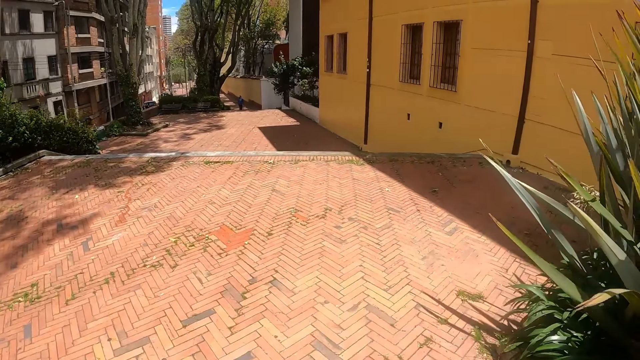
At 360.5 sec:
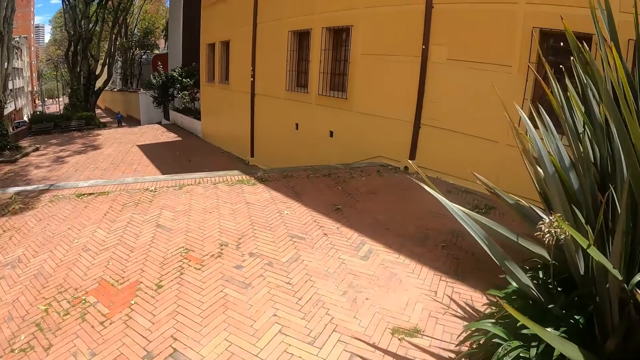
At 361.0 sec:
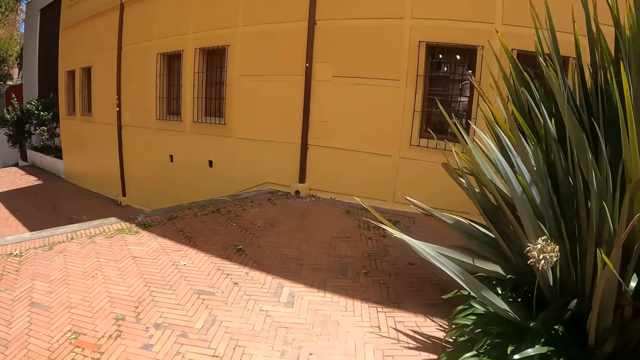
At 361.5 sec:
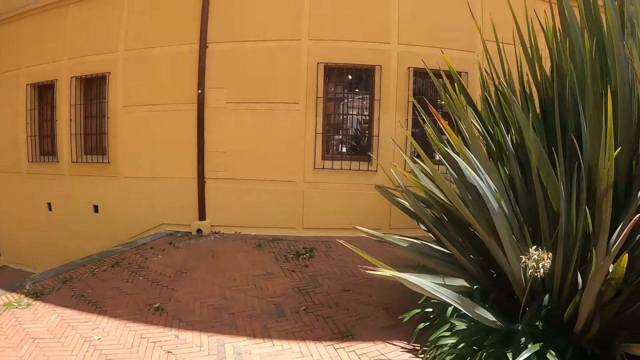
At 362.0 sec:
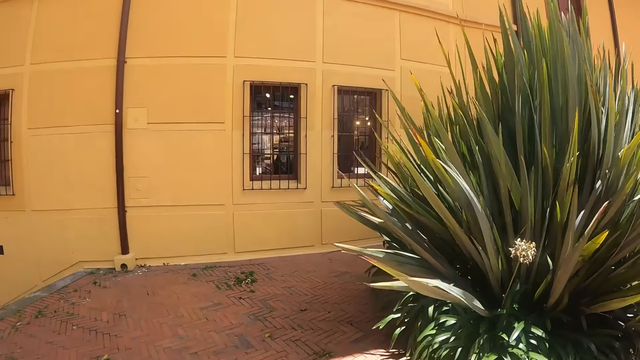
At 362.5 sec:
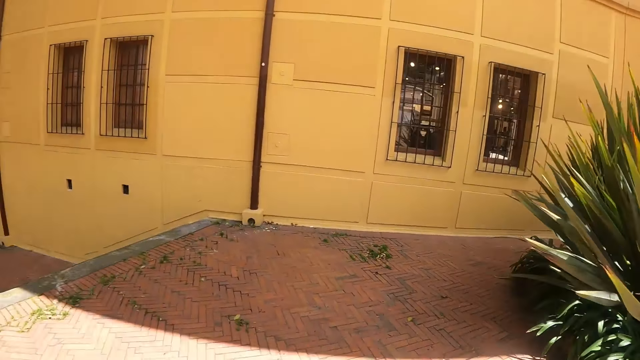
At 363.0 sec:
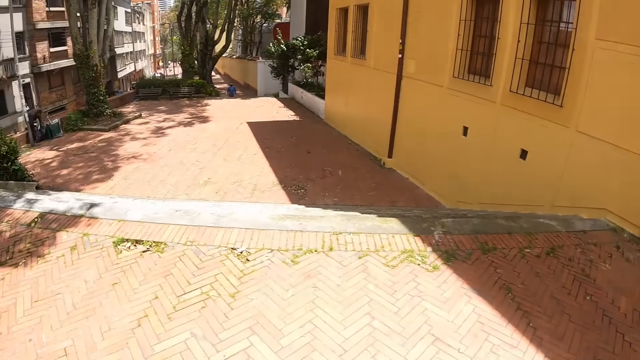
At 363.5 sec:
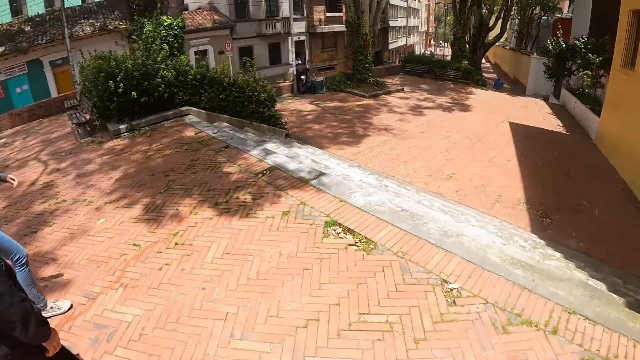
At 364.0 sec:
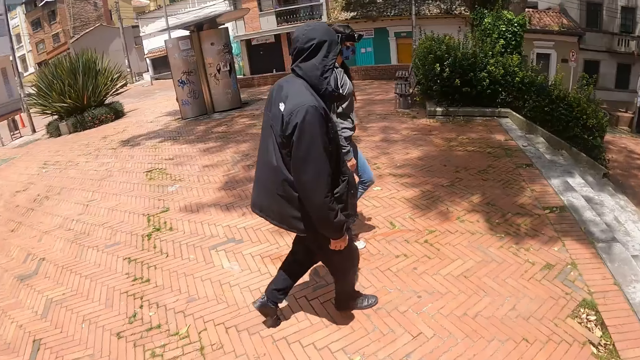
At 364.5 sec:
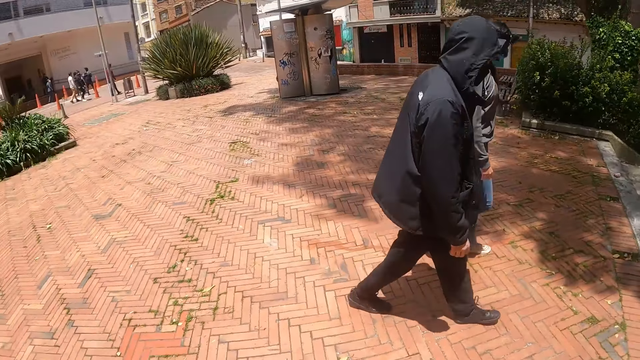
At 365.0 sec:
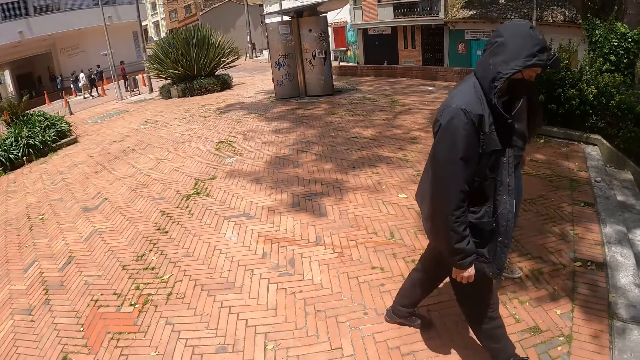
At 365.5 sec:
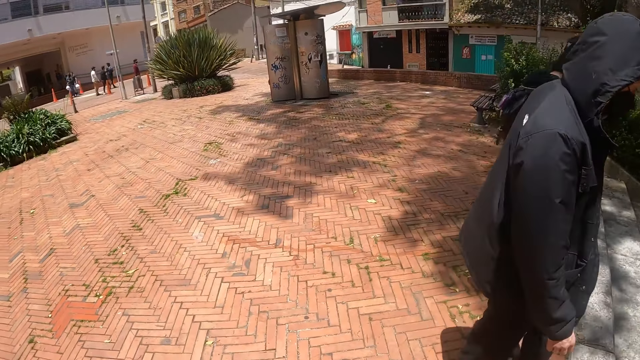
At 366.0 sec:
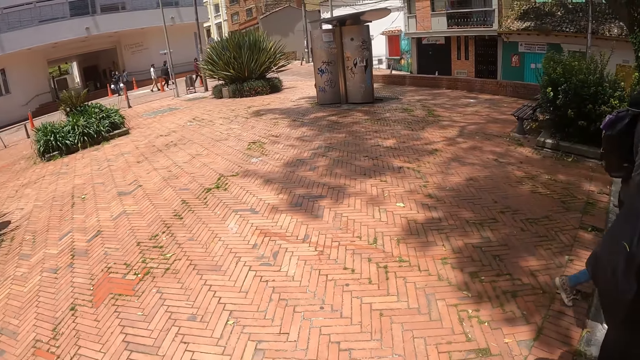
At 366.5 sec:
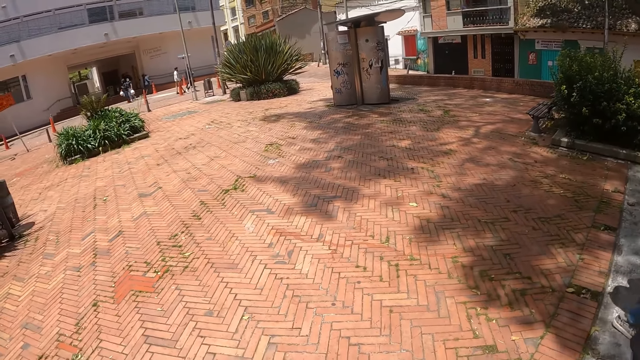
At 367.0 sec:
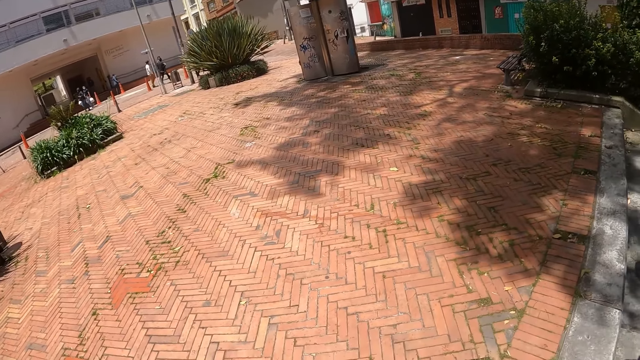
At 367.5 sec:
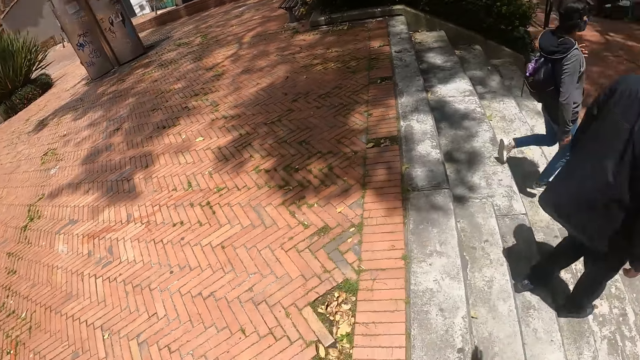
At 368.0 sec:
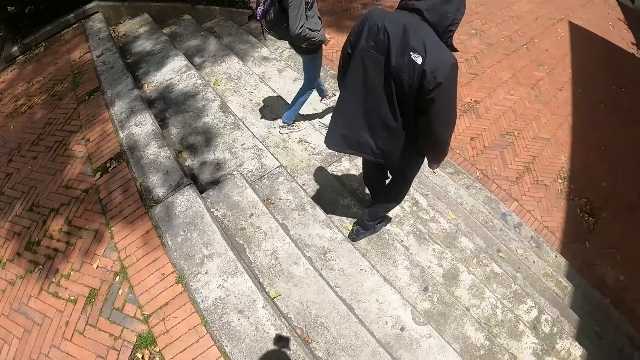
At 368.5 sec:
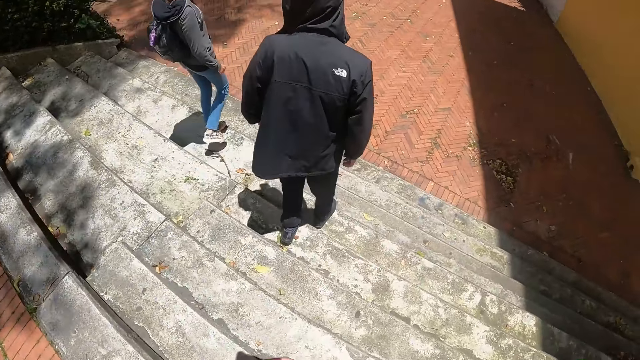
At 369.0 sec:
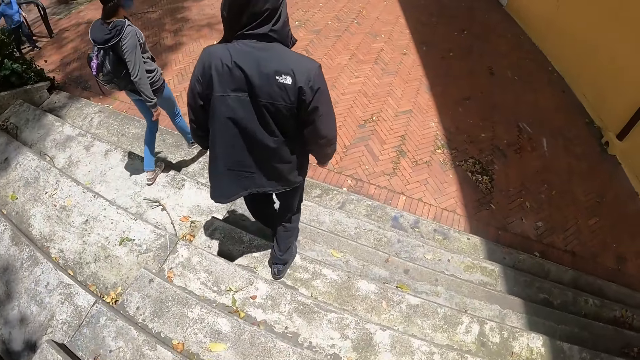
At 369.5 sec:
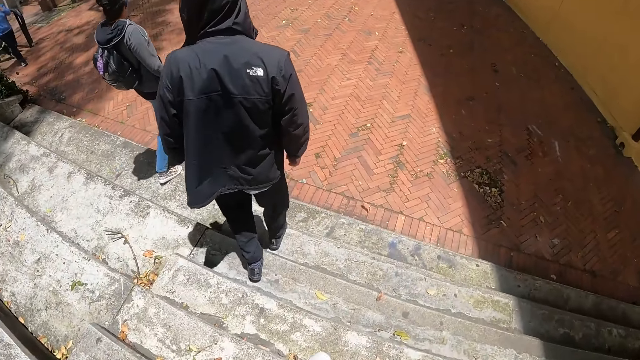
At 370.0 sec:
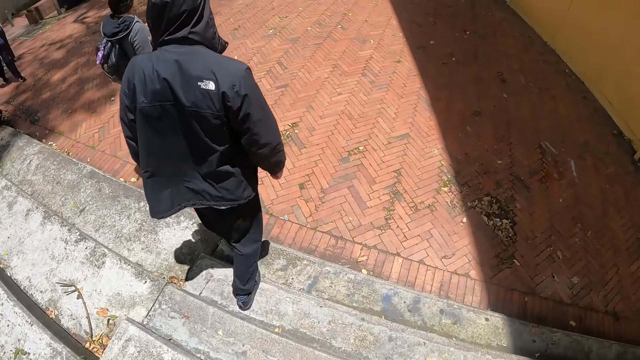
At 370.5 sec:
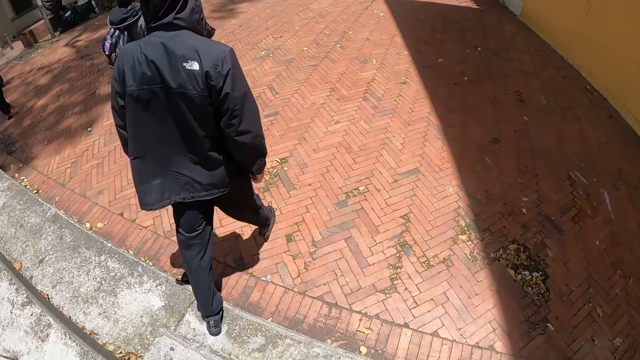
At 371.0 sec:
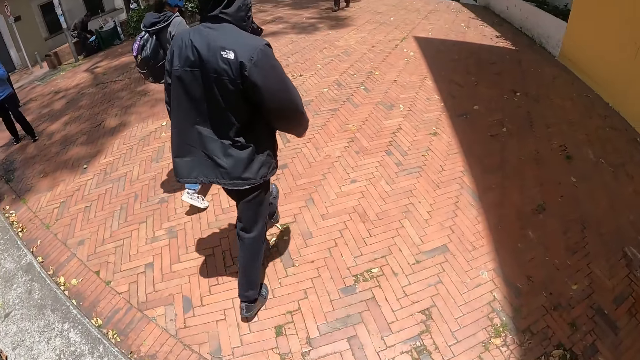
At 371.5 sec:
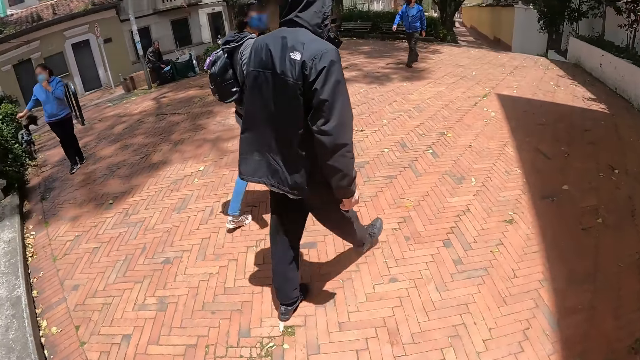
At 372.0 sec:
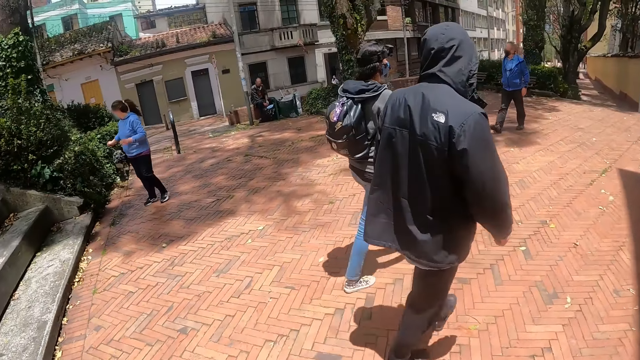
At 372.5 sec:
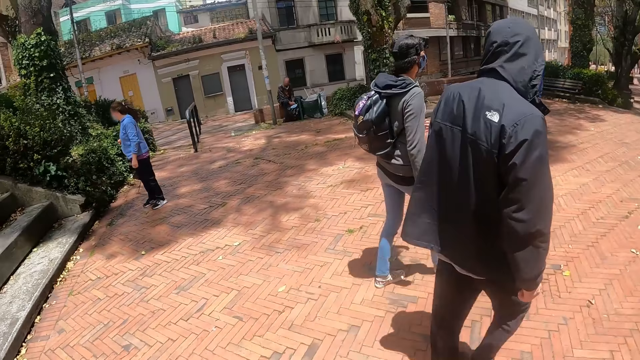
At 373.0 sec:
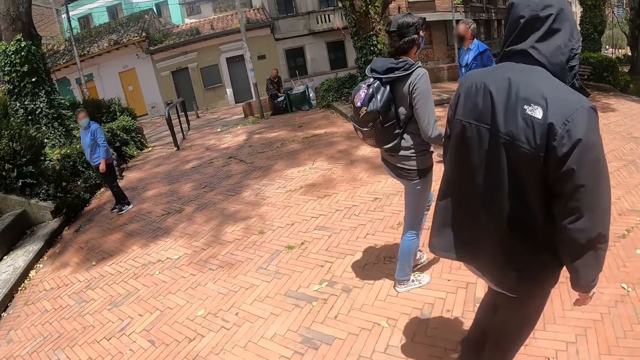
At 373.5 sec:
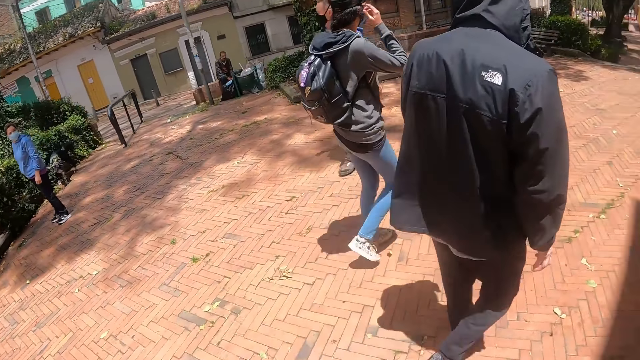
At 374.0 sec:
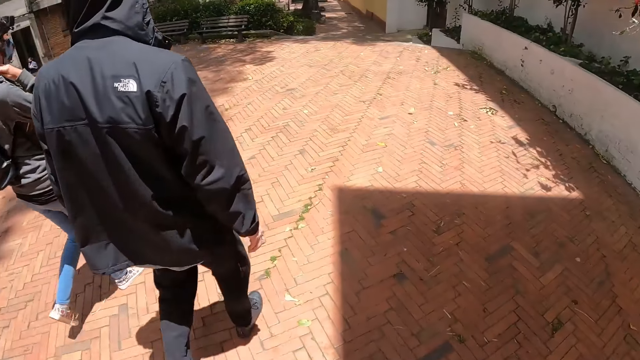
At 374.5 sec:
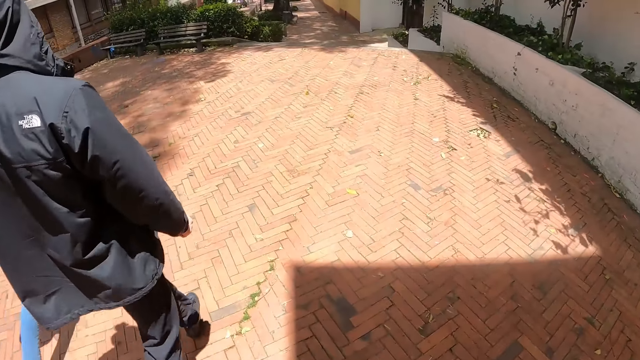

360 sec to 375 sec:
The camera wearer looks at the building. They walk on the stairs. They walk on the sidewalk.

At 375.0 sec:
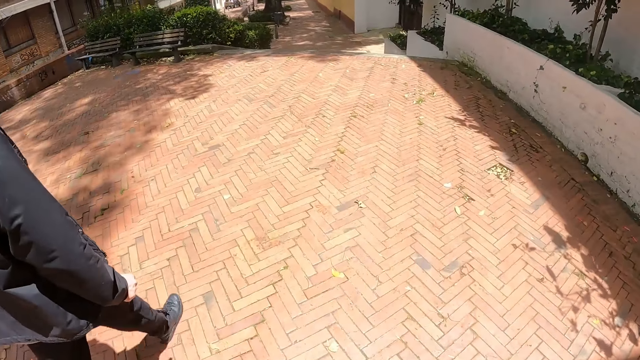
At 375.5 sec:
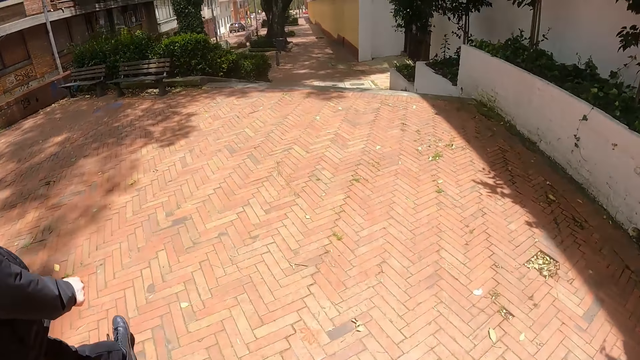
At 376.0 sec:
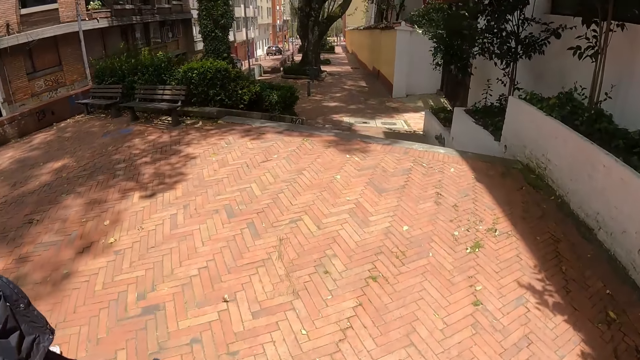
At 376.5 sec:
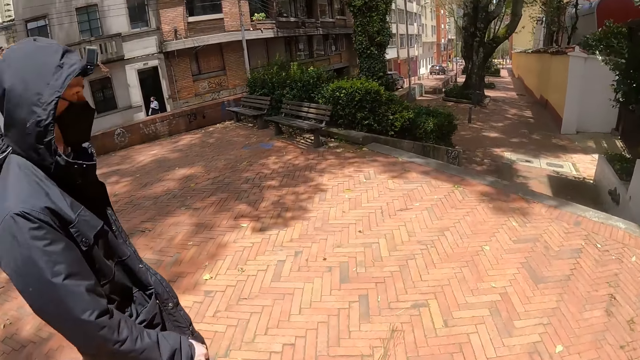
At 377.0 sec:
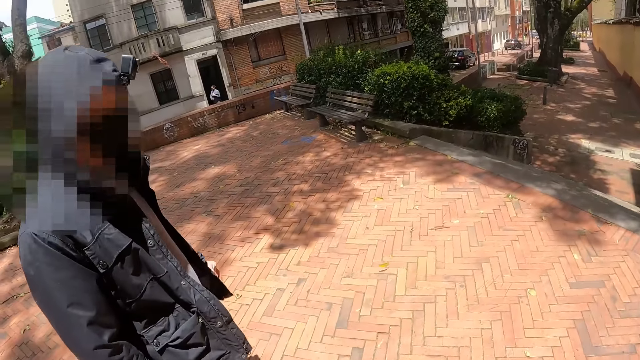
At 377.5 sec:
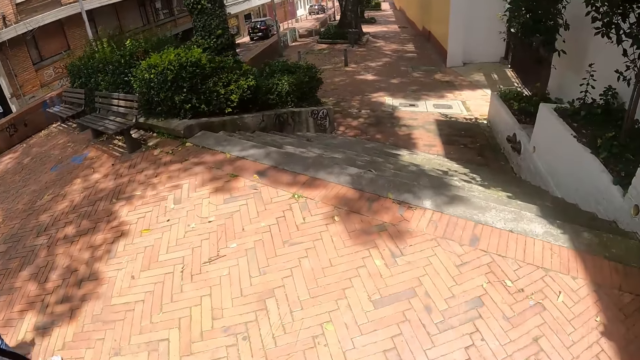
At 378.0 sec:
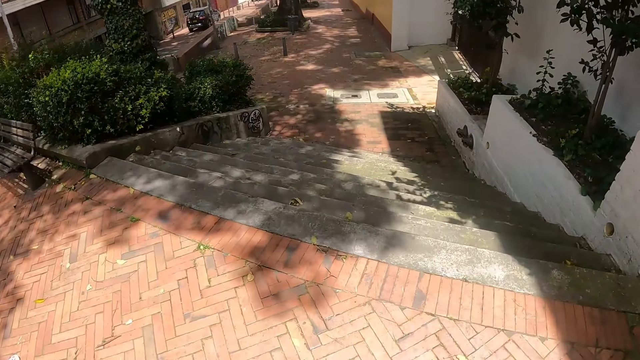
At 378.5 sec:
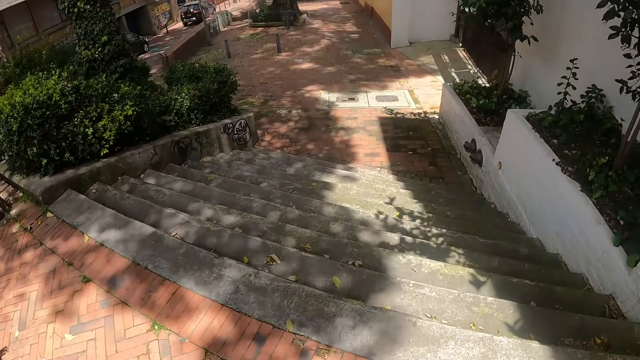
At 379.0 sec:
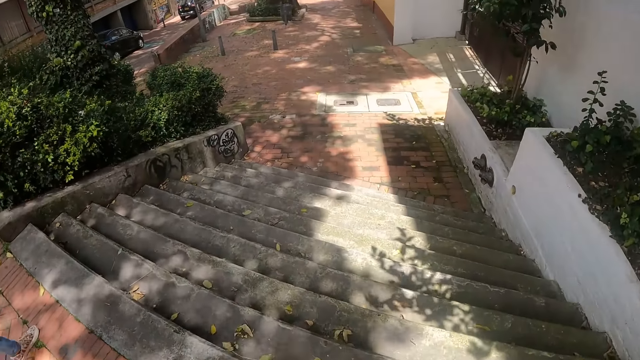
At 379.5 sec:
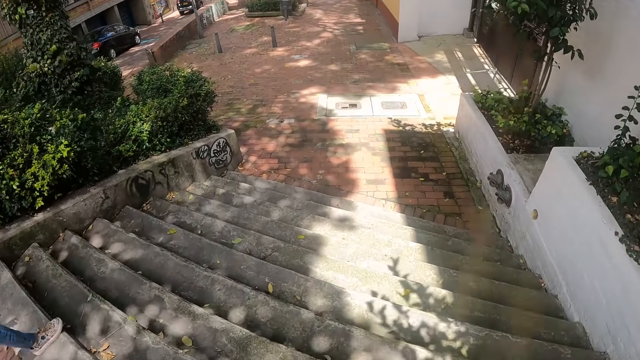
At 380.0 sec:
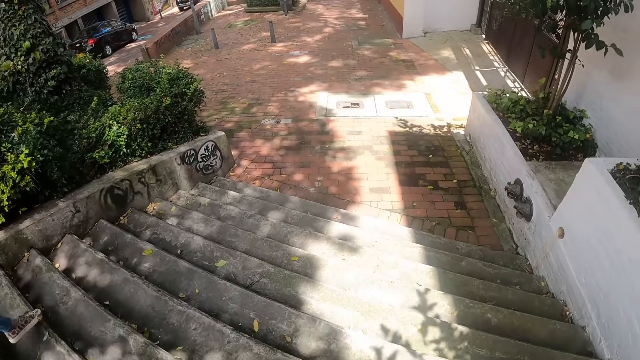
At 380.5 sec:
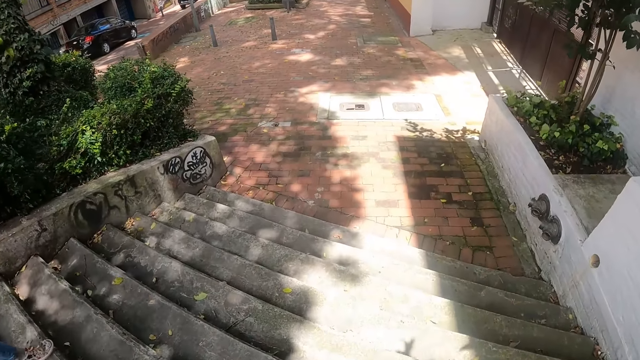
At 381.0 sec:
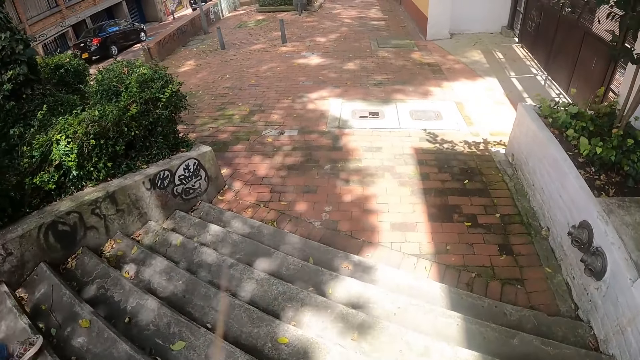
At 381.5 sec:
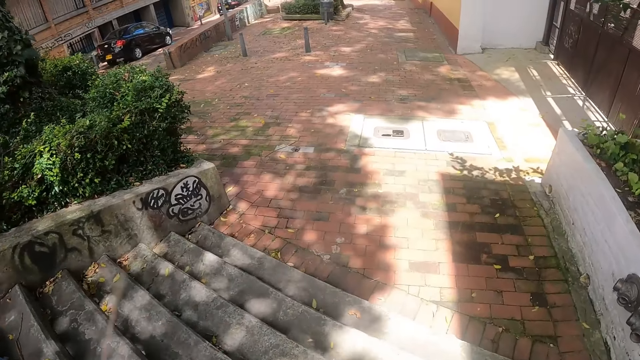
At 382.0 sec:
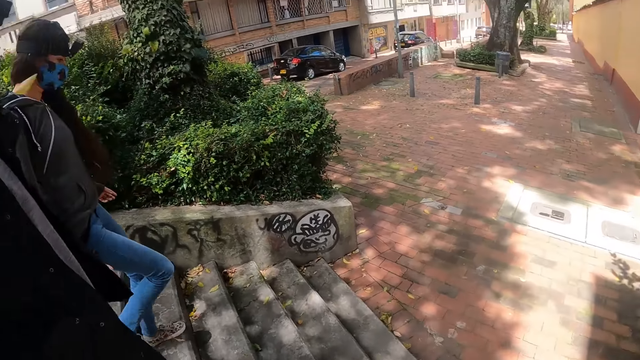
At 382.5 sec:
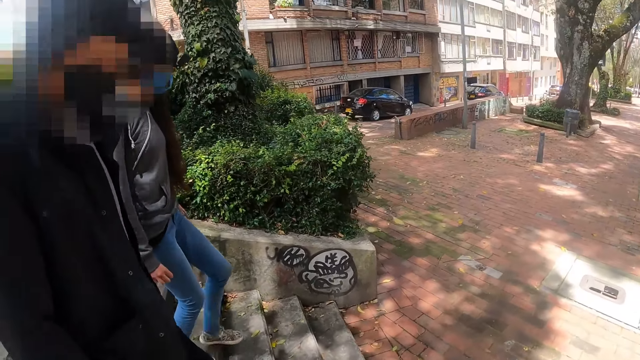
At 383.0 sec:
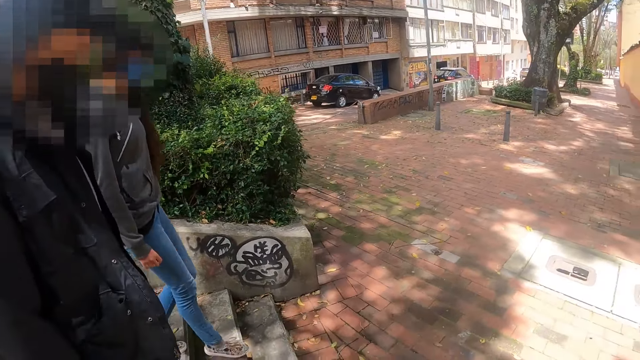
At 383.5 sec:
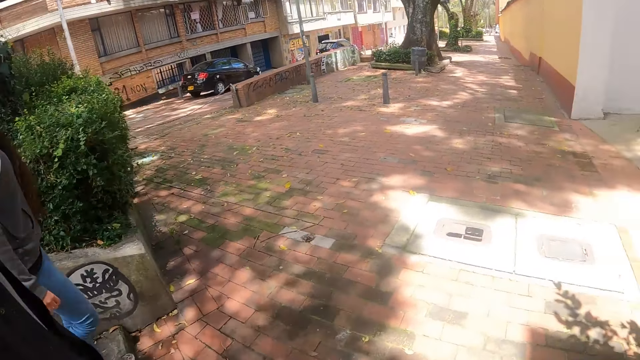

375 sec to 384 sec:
The camera wearer walks on the stairs. A person walks on the stairs.
